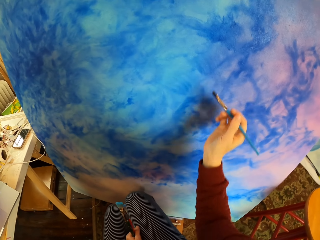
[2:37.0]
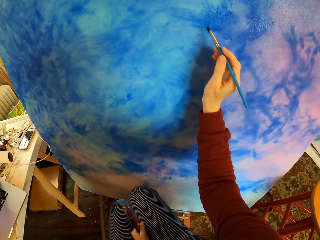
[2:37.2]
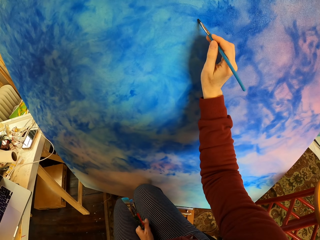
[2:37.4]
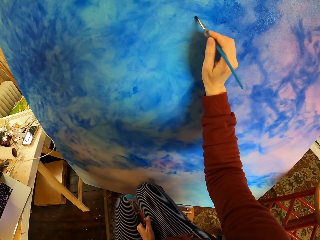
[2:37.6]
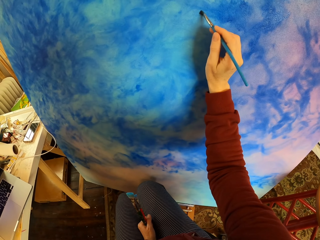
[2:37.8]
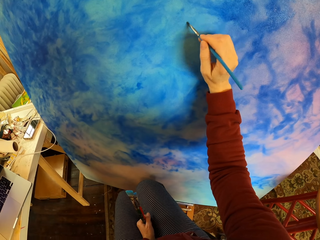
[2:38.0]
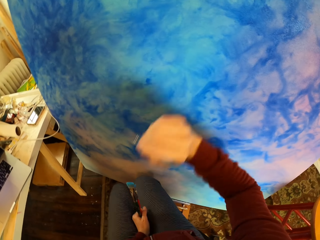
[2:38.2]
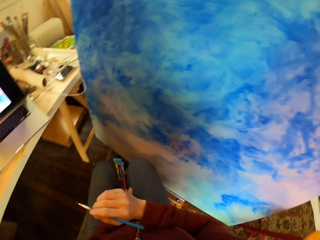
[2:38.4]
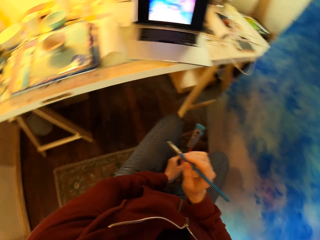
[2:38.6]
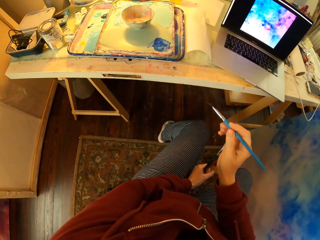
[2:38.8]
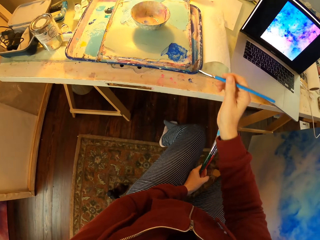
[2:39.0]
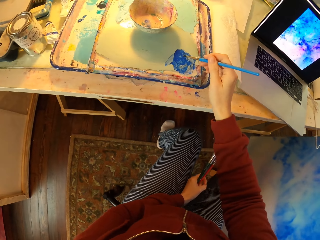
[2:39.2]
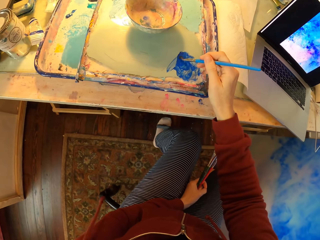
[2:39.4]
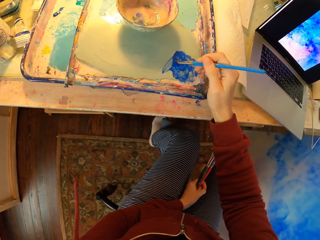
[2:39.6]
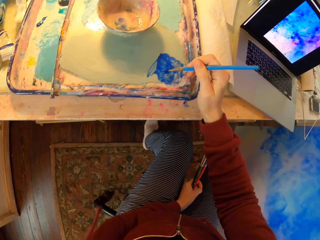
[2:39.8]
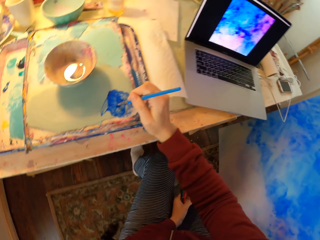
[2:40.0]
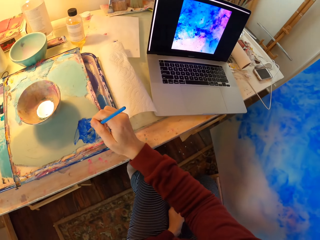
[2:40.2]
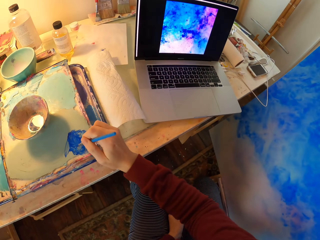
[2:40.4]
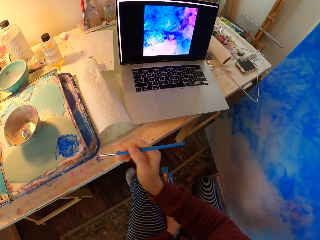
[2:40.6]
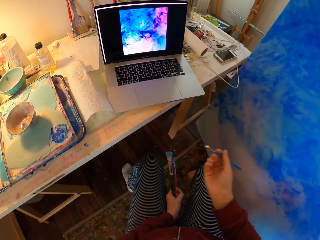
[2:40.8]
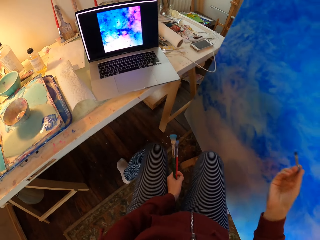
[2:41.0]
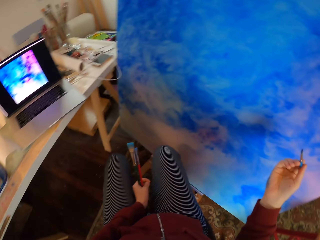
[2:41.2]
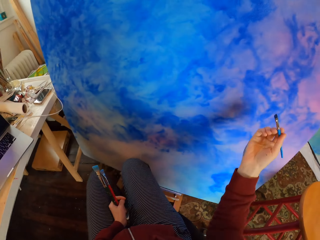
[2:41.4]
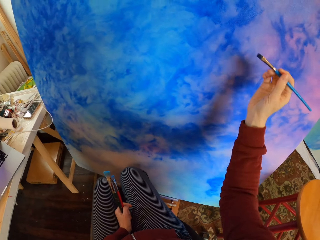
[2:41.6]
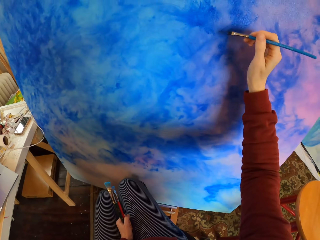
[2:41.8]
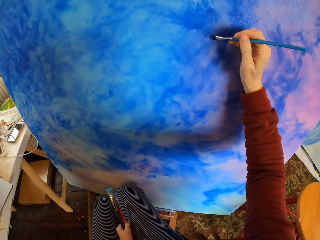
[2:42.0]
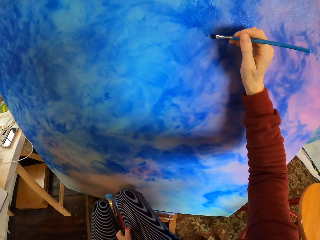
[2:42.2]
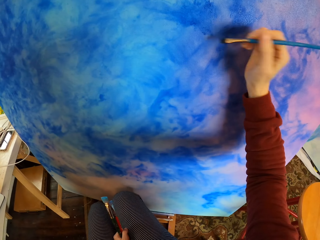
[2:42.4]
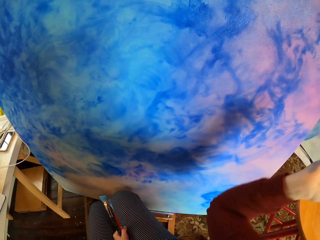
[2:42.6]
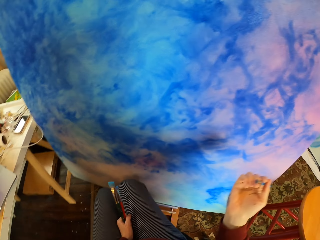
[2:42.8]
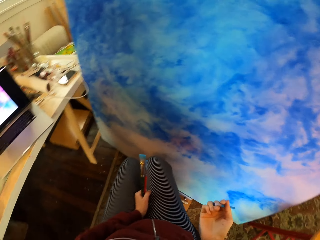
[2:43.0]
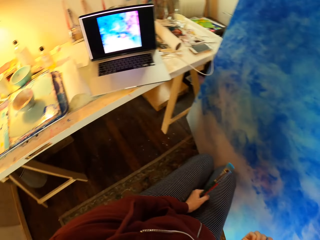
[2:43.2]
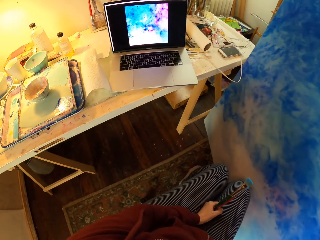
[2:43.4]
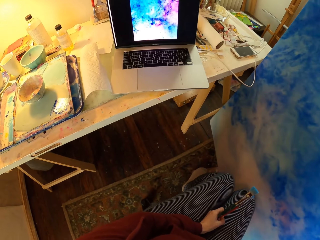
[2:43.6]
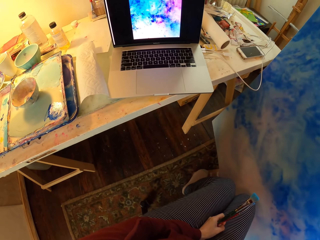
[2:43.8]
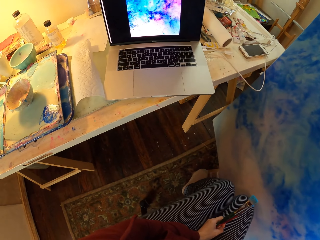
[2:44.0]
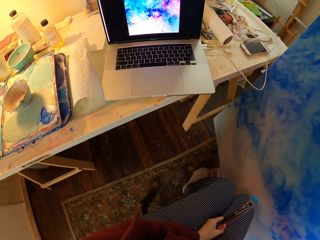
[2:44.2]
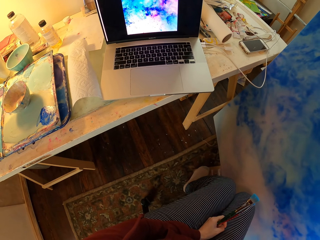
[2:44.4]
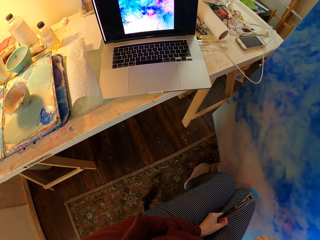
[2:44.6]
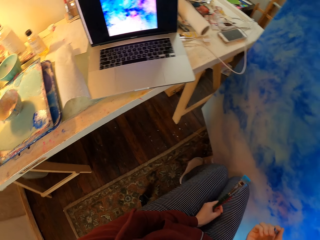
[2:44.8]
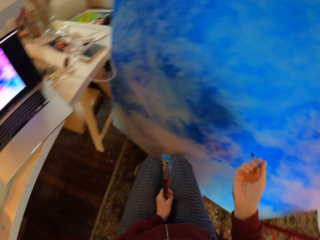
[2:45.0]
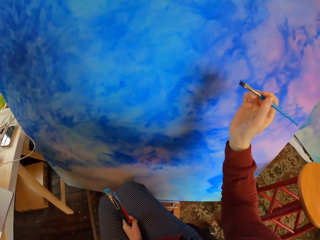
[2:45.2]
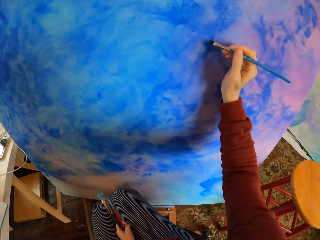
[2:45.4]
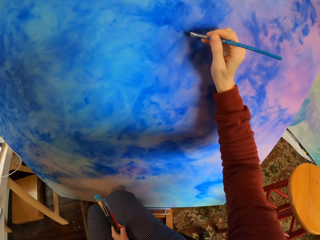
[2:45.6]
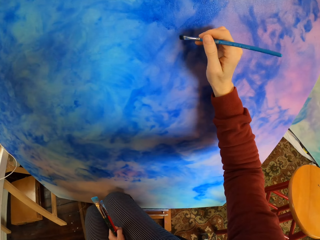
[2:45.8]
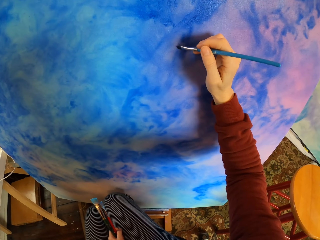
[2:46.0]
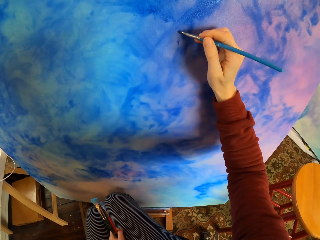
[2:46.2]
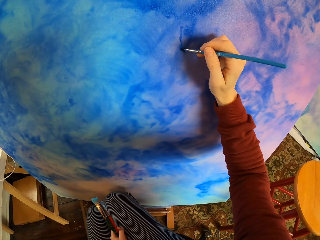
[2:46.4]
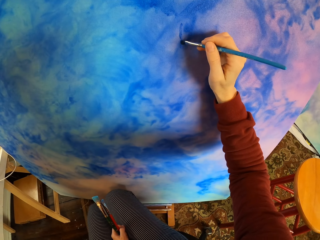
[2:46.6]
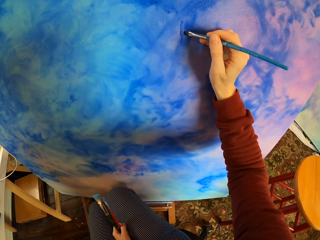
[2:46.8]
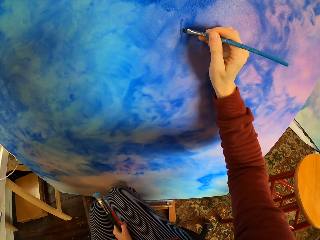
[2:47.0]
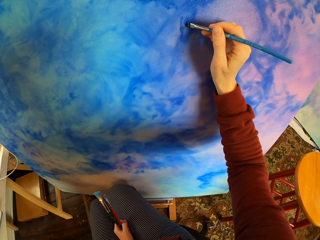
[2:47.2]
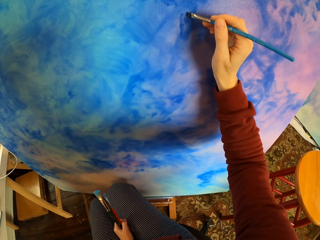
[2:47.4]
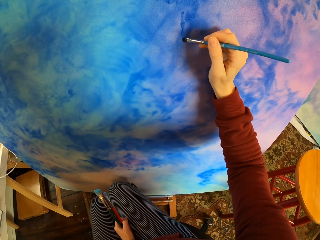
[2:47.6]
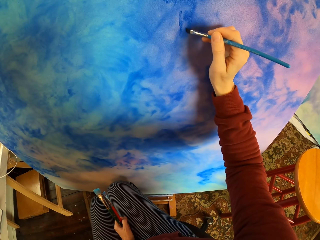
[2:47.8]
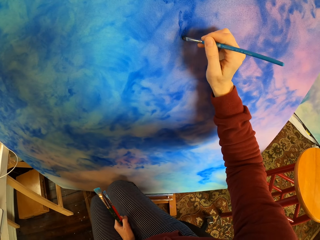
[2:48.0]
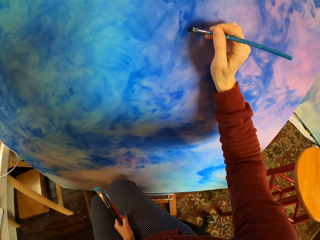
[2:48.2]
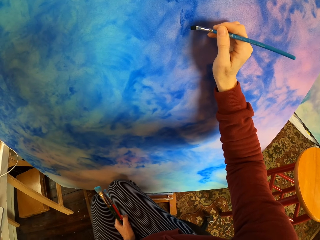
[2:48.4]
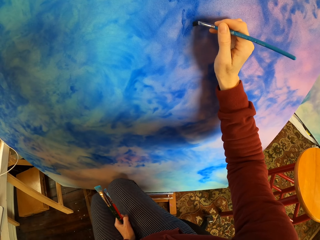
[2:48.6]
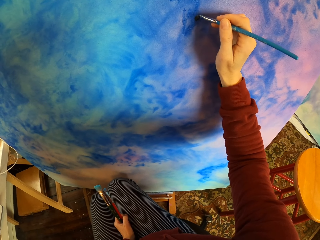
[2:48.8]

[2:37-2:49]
The camera wearer dips the paintbrush in the paint. They look at the laptop. They paint the picture with the paintbrush. They look at the laptop. They paint the picture with the paintbrush.

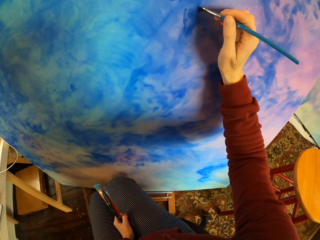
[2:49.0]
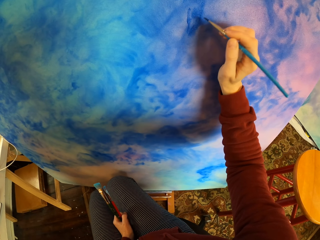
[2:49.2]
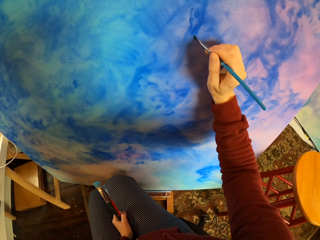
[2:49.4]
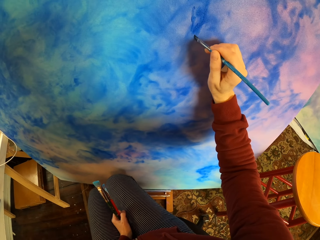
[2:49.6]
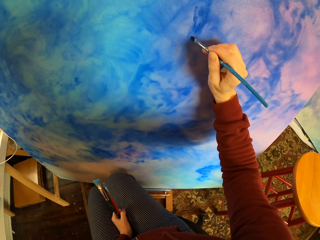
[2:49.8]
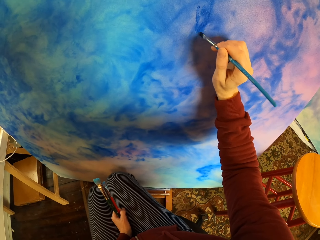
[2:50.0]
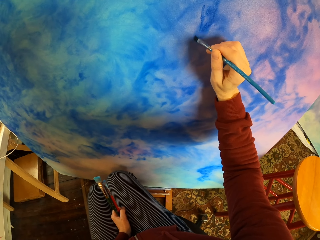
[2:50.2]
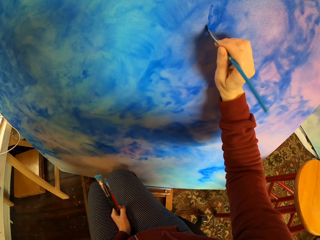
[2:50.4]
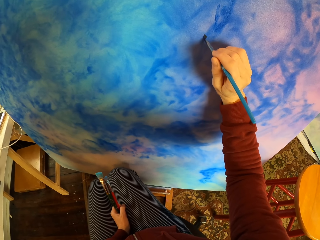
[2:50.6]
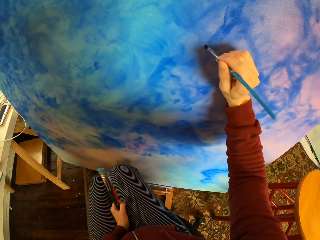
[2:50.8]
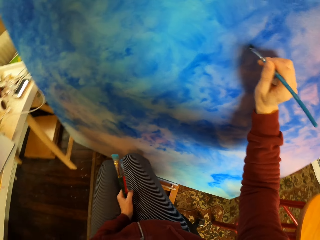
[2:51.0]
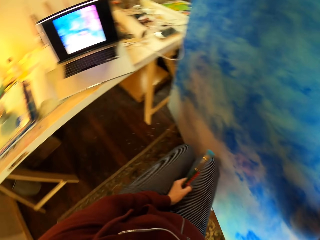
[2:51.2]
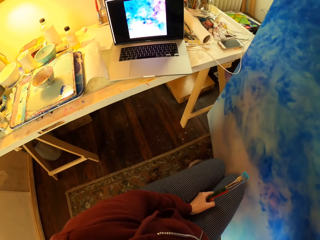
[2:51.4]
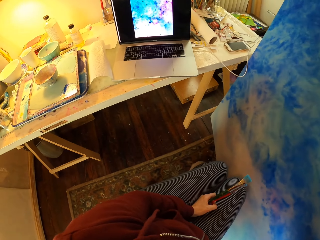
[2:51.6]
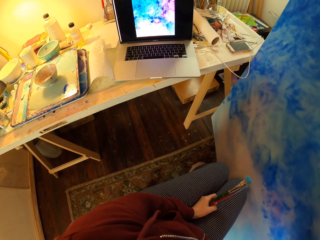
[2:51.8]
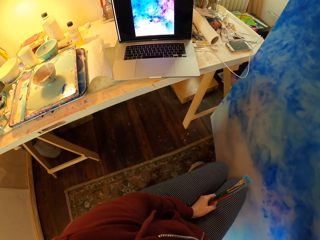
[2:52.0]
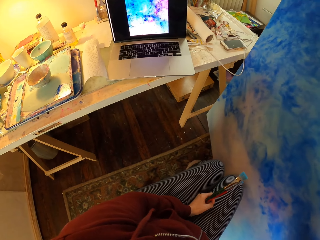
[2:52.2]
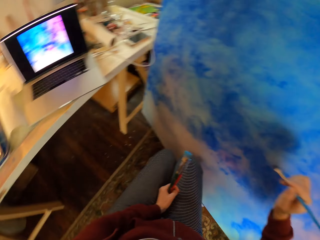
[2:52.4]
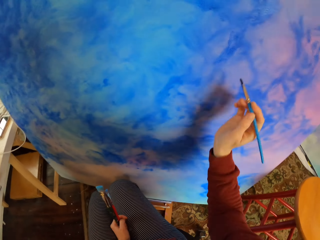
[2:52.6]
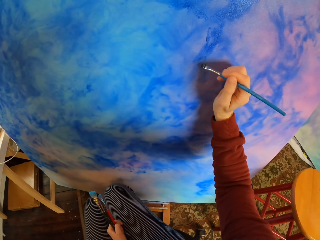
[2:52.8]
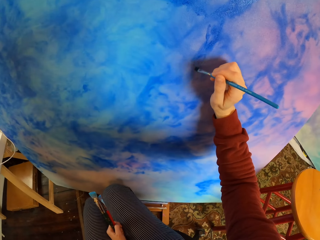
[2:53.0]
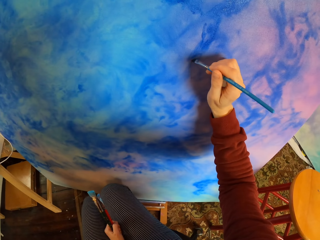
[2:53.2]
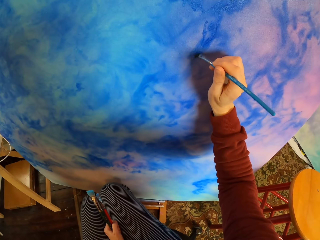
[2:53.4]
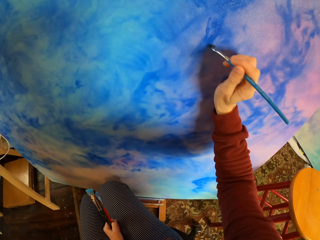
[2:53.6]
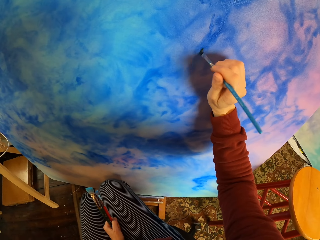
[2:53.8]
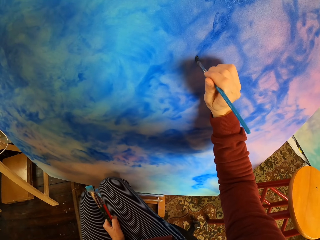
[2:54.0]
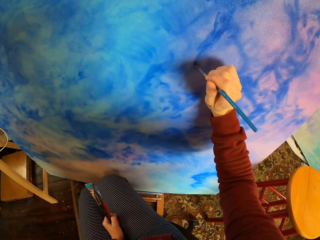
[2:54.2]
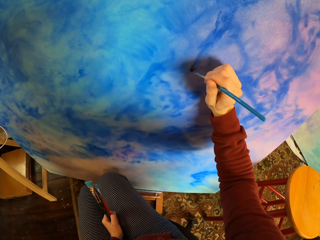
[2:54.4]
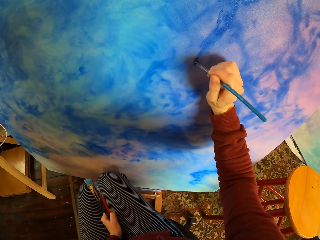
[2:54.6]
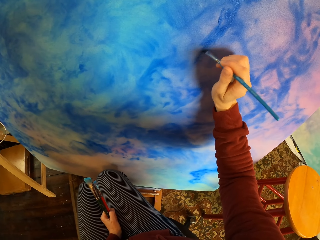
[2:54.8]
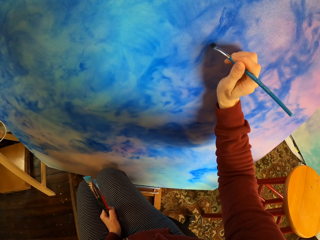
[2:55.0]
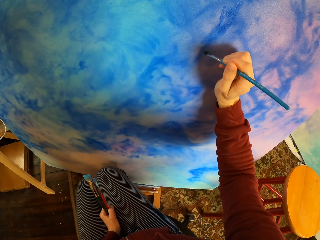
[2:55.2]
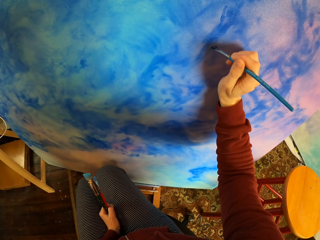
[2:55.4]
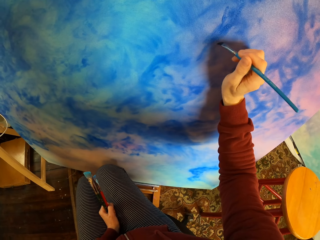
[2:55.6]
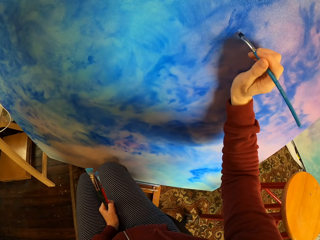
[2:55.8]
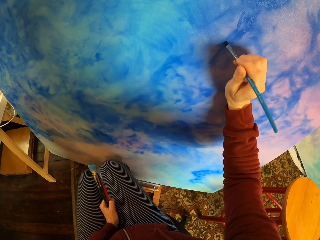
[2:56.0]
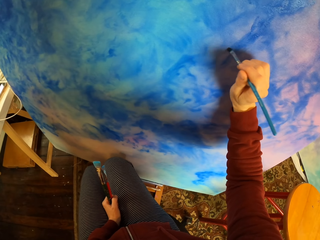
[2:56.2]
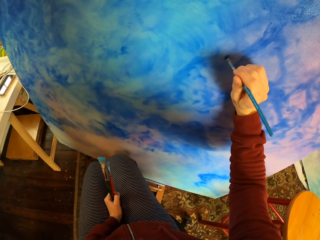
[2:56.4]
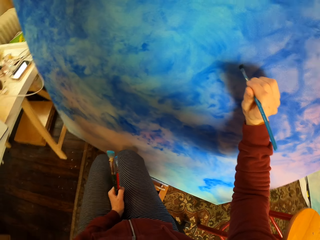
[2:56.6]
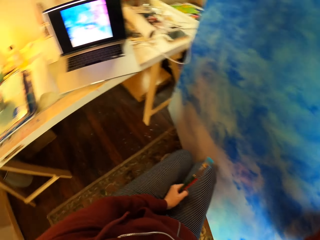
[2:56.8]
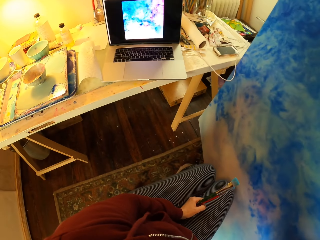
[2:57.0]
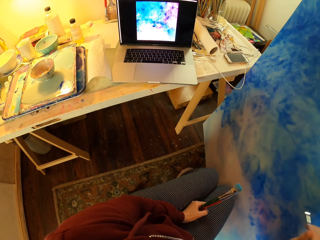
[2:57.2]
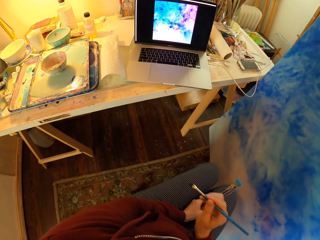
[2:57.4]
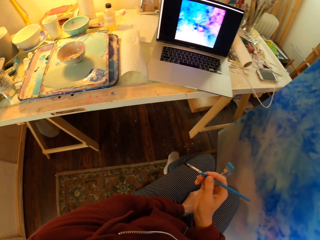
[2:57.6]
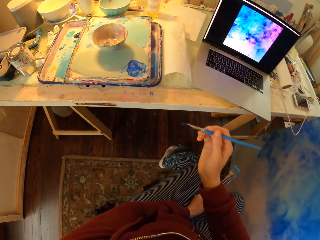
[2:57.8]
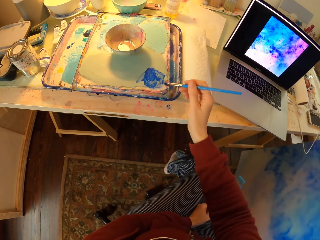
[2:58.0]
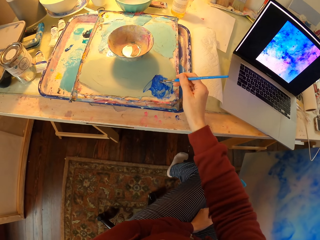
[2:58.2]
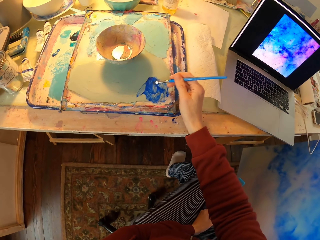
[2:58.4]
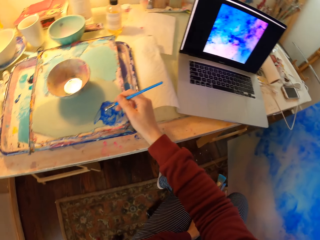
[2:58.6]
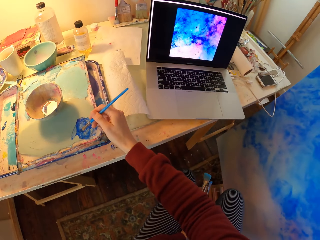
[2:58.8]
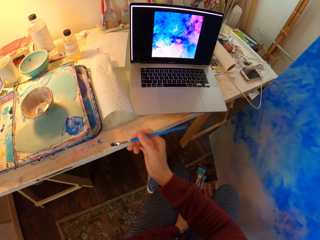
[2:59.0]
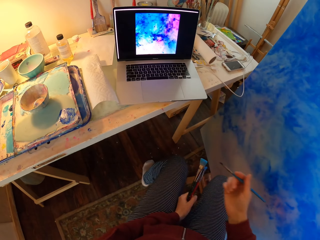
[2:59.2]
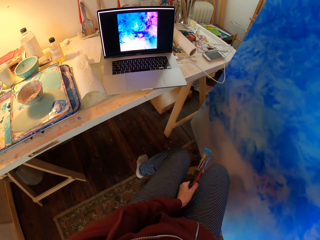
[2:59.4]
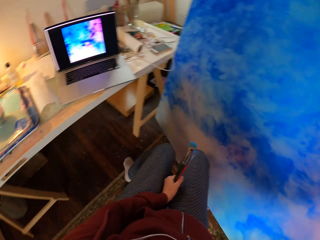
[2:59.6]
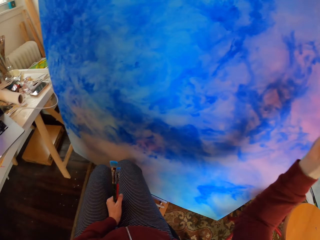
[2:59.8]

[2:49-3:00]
The camera wearer looks at the laptop. They paint the picture with the paintbrush. They look at the laptop. They dip the paintbrush in the paint.
